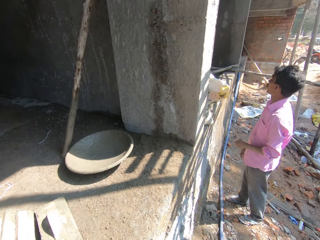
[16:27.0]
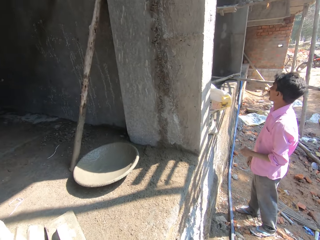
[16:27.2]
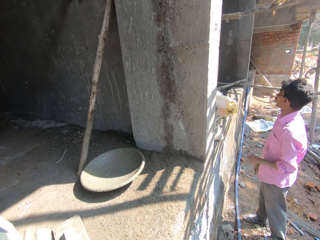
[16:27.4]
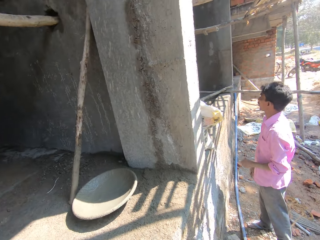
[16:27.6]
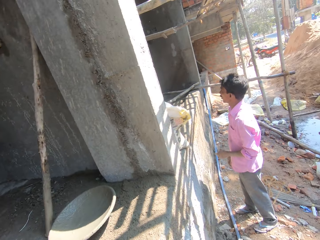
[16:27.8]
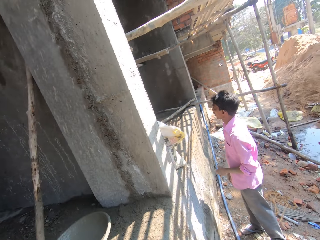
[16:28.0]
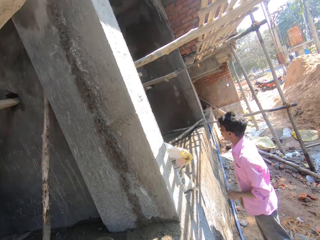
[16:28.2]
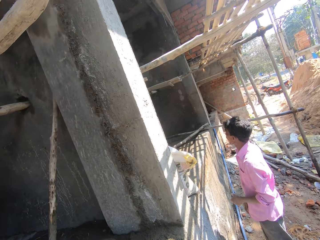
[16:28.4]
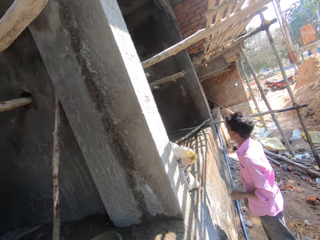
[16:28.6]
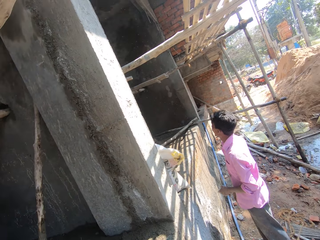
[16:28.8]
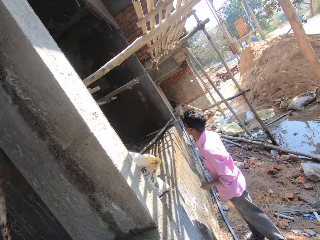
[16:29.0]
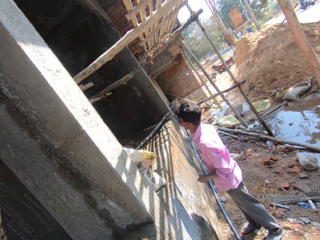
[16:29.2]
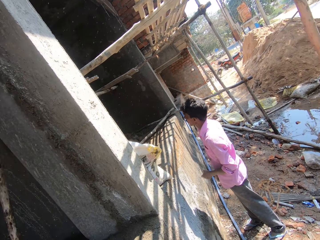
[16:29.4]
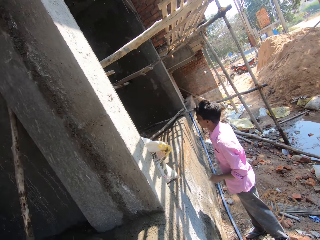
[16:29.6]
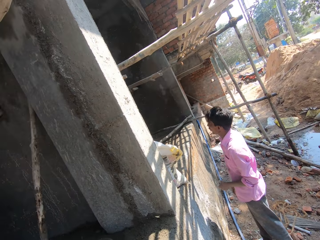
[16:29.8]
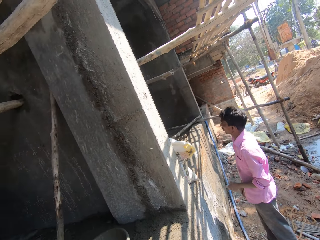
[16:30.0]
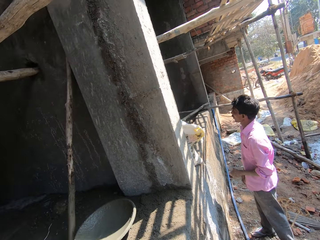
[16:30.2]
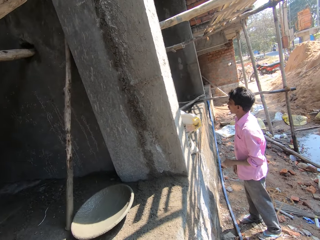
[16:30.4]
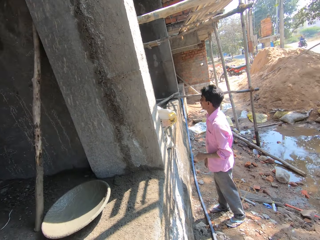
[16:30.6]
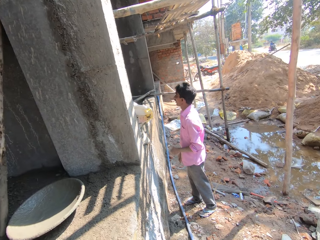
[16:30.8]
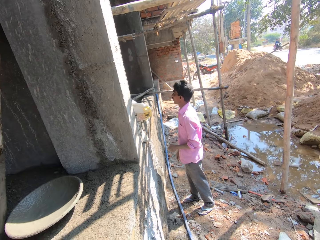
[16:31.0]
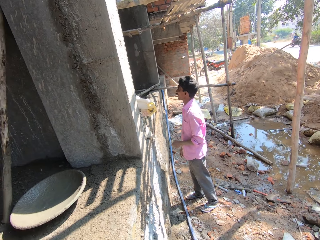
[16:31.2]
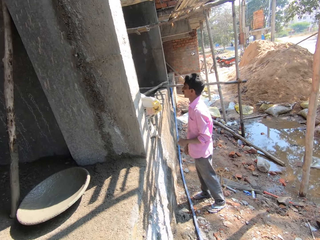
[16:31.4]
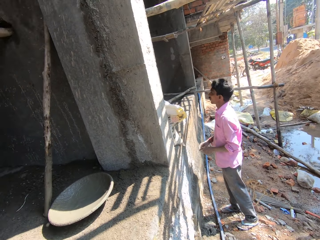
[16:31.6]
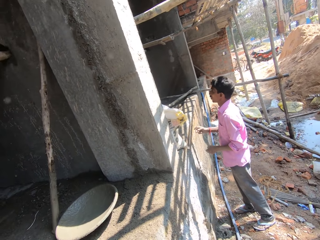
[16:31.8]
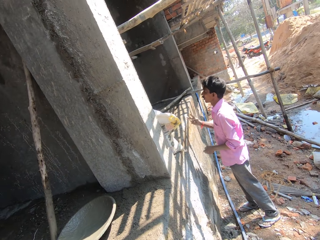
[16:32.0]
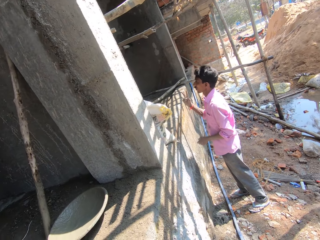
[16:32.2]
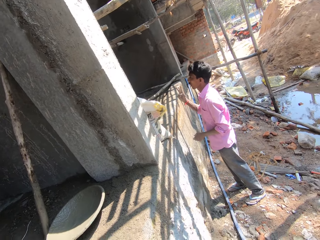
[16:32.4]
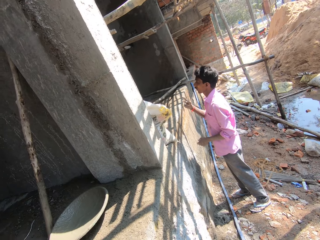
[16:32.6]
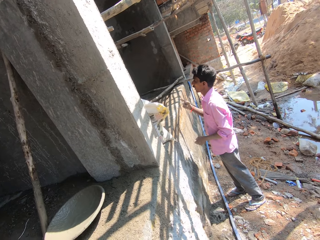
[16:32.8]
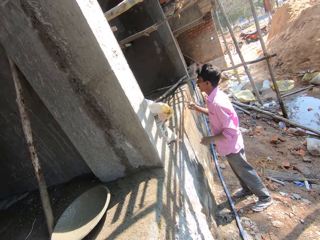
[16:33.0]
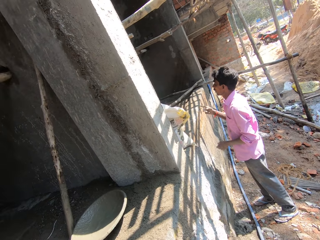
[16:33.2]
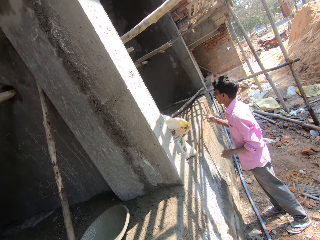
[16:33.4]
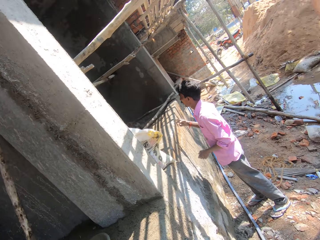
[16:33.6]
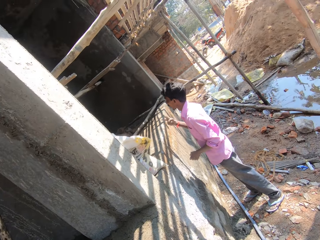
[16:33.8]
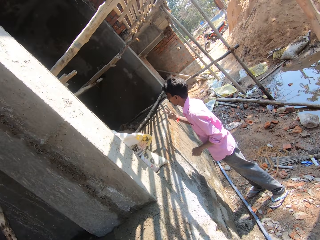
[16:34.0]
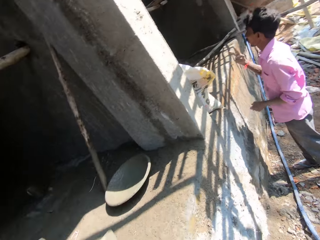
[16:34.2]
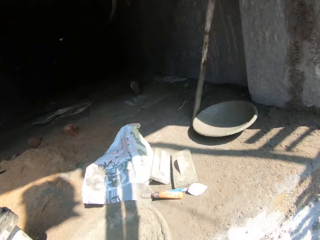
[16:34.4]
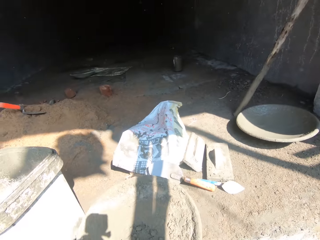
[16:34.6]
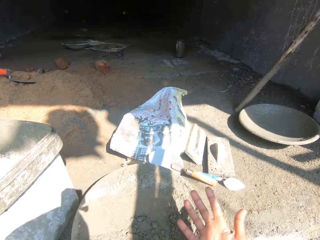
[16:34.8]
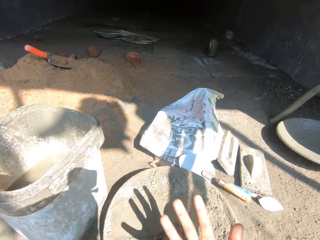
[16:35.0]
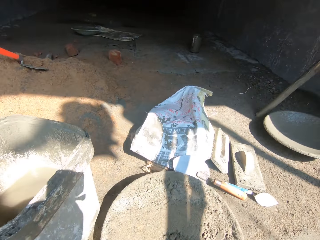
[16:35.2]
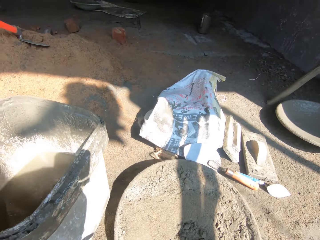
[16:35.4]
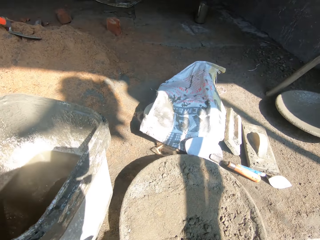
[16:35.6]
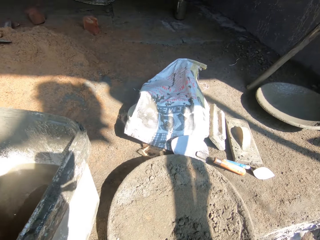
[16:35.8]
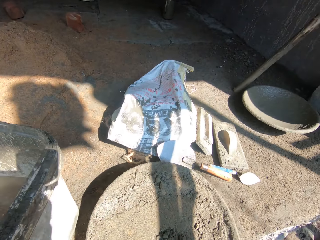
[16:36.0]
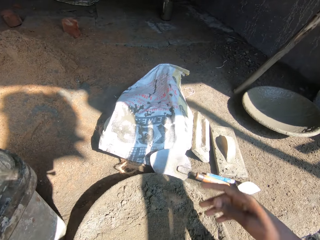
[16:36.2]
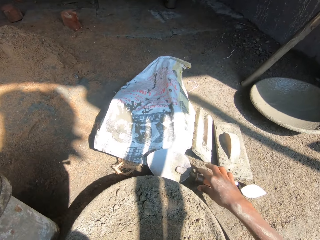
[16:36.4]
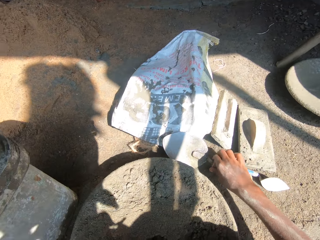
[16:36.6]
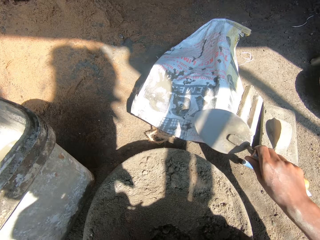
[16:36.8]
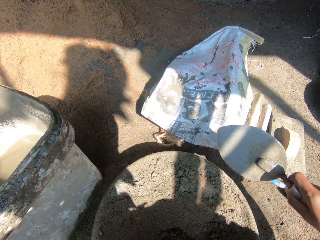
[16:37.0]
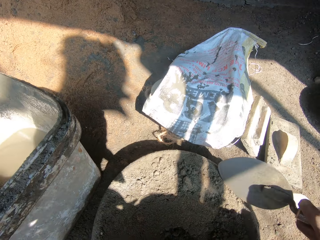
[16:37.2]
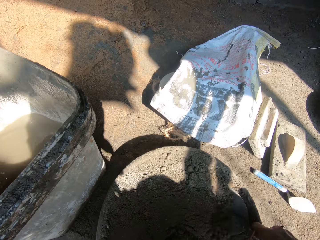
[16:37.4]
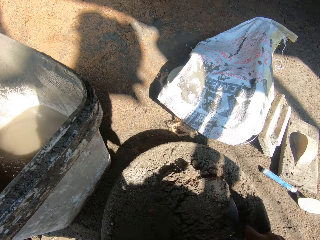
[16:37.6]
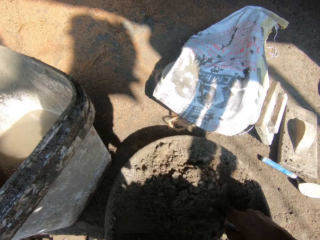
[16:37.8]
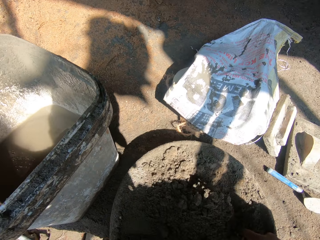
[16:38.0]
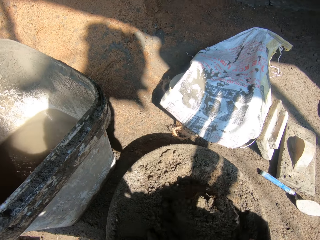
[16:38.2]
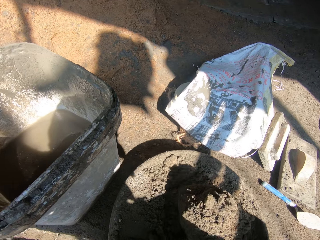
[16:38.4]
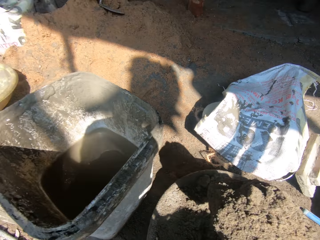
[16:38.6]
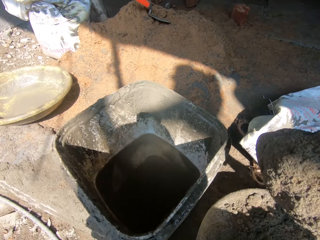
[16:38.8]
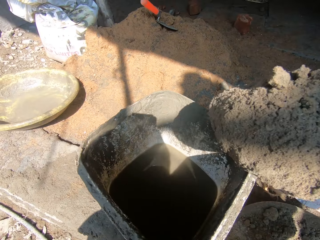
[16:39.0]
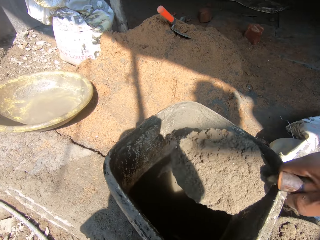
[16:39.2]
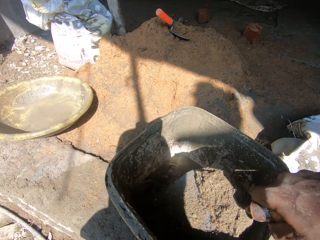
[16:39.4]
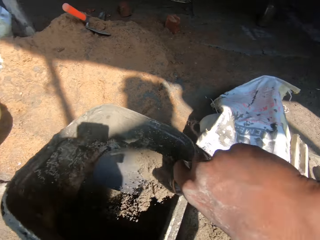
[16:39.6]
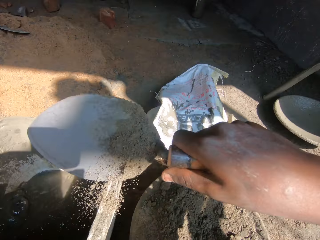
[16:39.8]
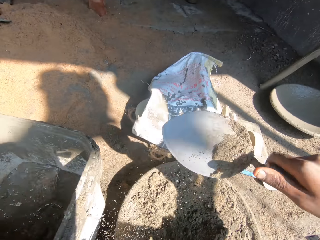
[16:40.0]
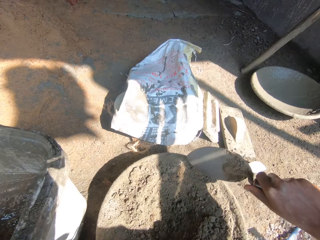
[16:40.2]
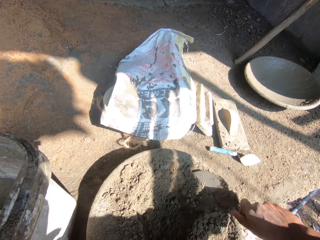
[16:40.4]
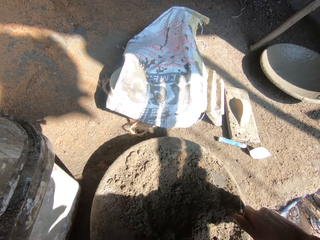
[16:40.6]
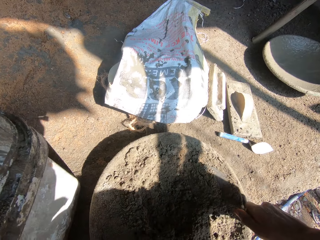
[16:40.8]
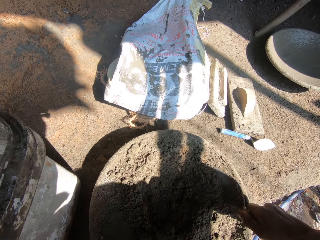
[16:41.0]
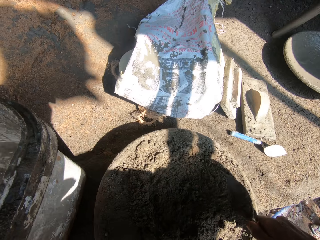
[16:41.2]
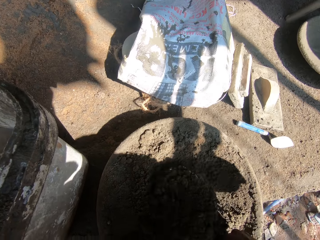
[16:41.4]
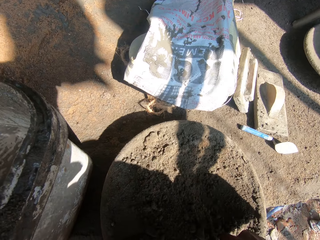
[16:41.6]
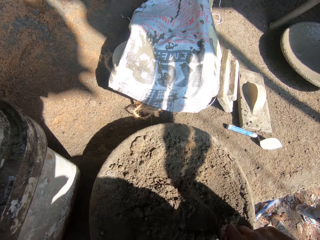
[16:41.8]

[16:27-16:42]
The camera wearer looks at a man. The man looks in the building. The camera wearer looks around. The man gestures. The camera wearer looks at a basin. He turns. He looks at his hand. He lowers his hand to the basin of sand. He moves his hand. He looks at the basin with mortar. He looks around. He takes the trowel. He scoops sand in the basin with the trowel. He pours sand in the bucket. He mixes the sand in the basin.

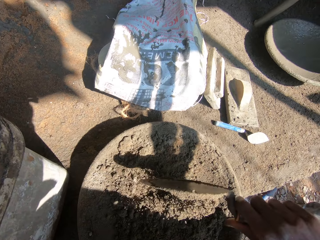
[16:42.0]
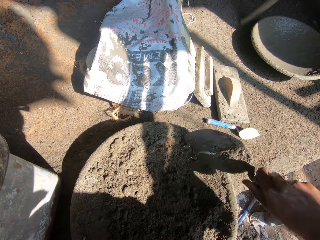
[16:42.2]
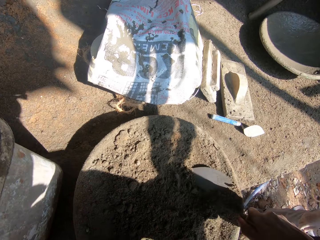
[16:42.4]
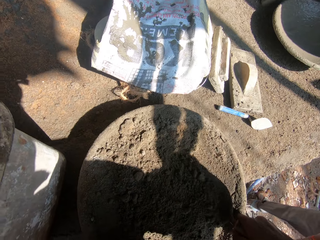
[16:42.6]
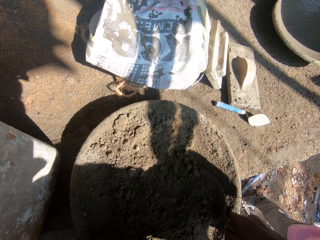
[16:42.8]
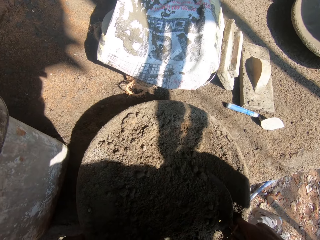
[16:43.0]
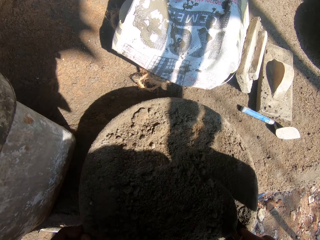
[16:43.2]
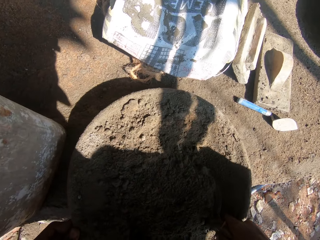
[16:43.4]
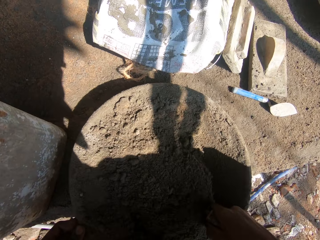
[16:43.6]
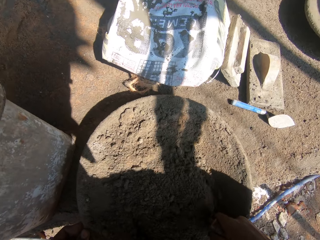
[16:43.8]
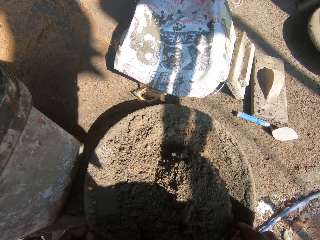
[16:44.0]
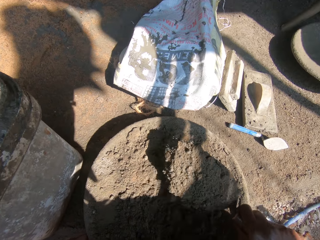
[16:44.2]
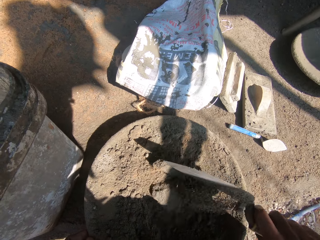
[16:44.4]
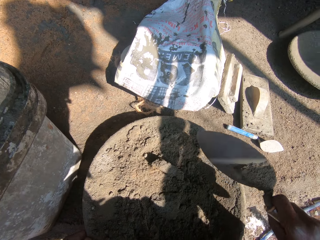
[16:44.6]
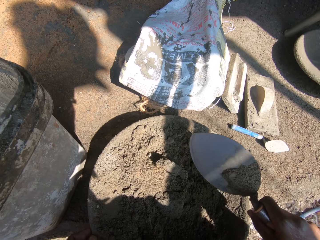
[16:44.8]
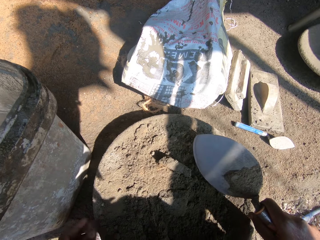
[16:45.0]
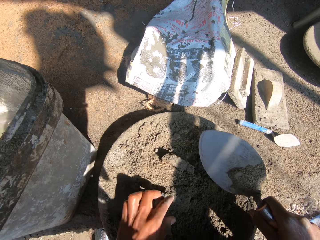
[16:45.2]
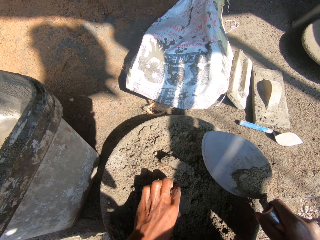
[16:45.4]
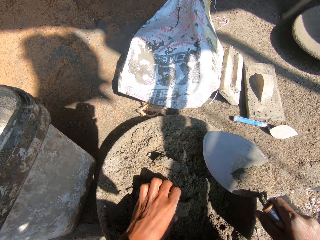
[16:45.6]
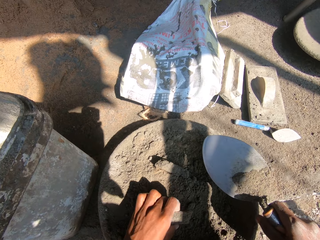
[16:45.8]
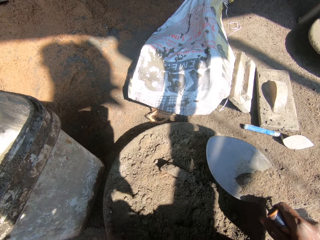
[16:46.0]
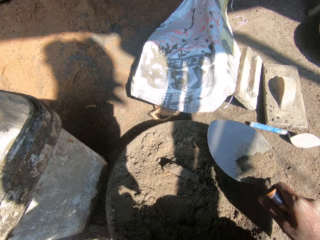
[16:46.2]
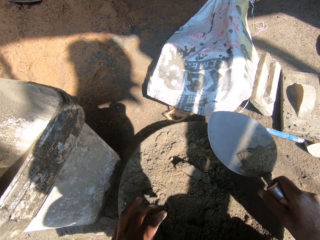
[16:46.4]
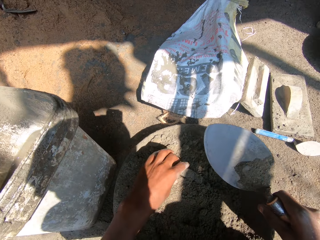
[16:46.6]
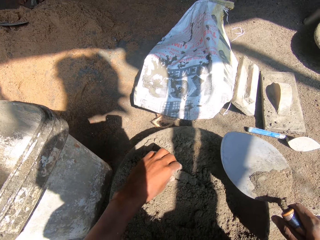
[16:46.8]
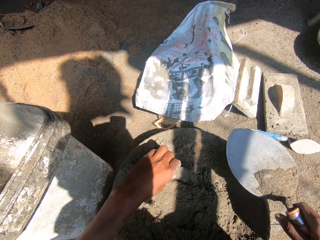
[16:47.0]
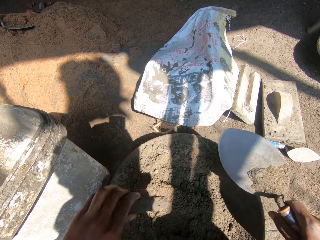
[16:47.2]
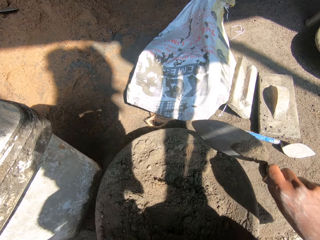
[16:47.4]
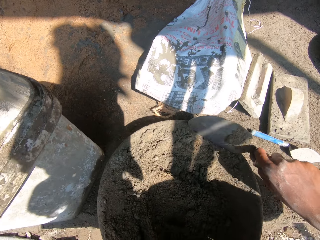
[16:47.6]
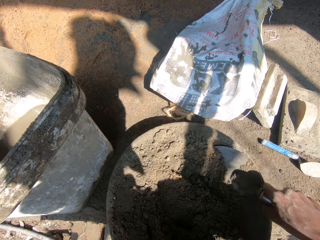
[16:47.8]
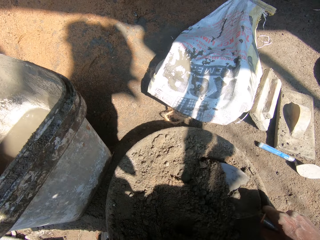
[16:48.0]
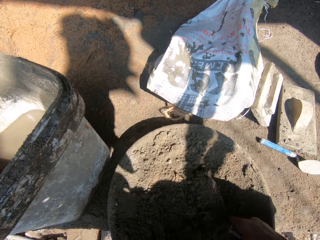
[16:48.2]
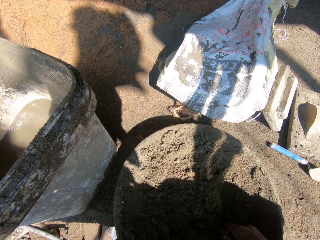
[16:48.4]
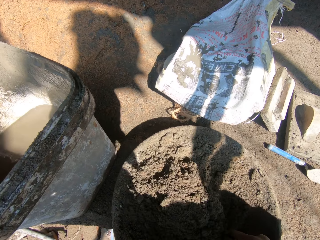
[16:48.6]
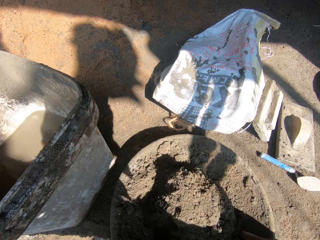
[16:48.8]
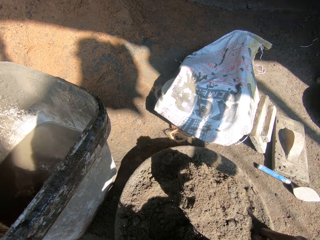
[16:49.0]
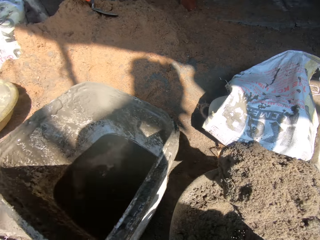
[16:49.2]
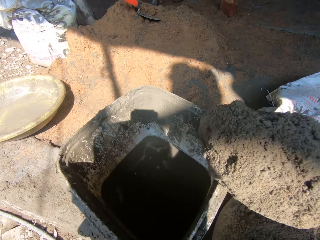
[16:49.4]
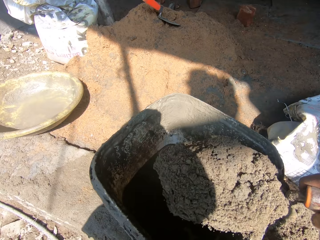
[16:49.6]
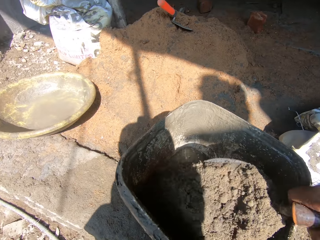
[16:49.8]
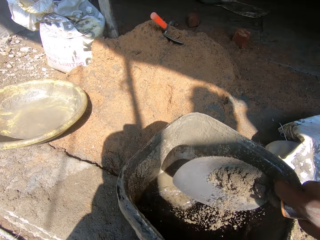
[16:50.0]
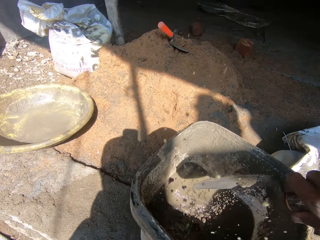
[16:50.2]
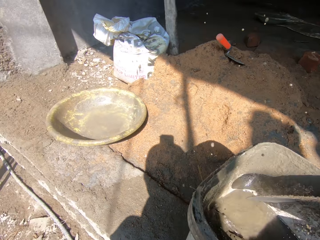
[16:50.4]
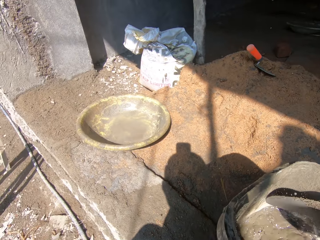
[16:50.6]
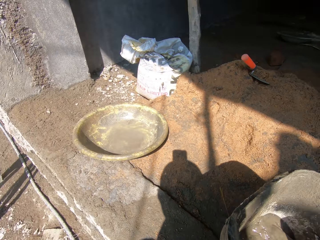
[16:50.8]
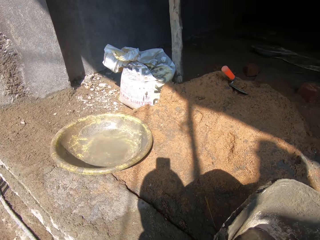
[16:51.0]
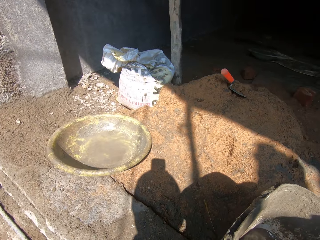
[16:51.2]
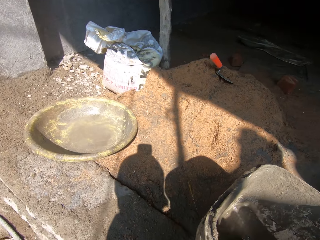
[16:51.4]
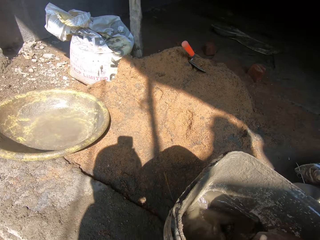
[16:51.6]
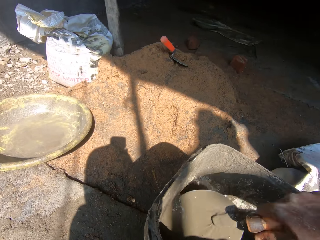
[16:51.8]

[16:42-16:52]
The camera wearer scoops mortar with a trowel. They scoop mortar with the trowel again. They remove stones from the sand with the left hand. They scoop sand in the basin with the trowel. They pour sand in the bucket. They mix concrete in the bucket with the trowel.
